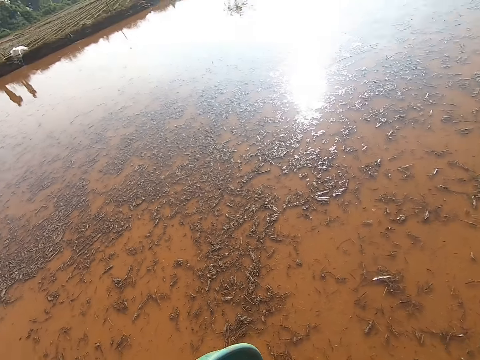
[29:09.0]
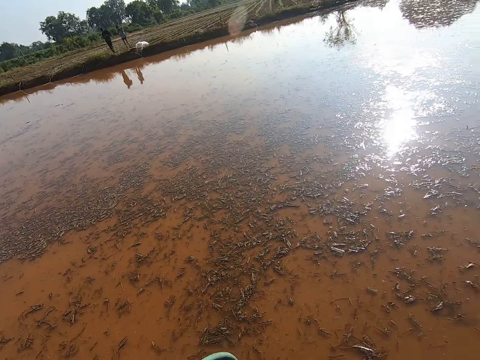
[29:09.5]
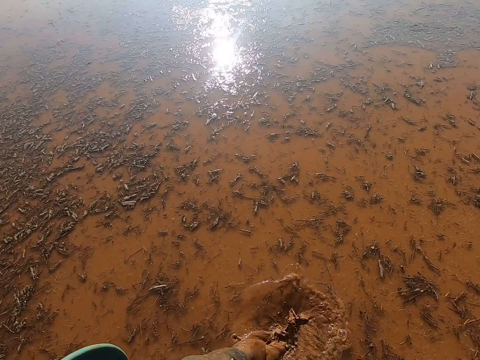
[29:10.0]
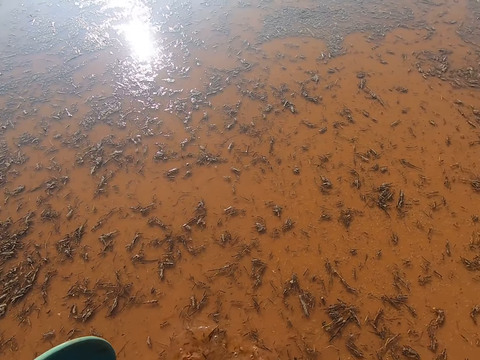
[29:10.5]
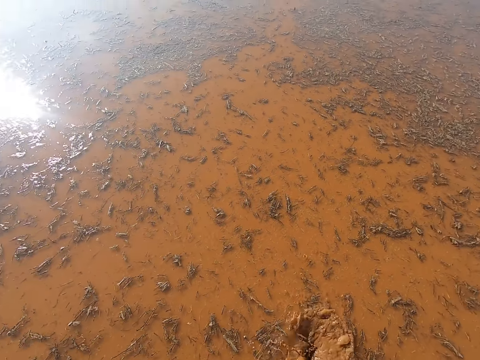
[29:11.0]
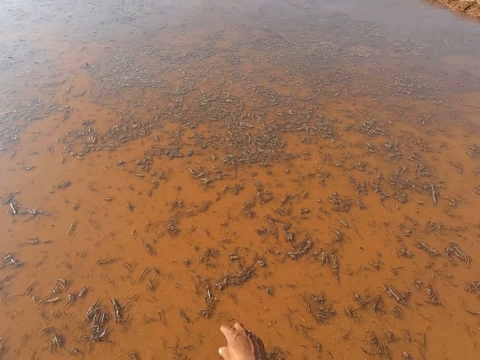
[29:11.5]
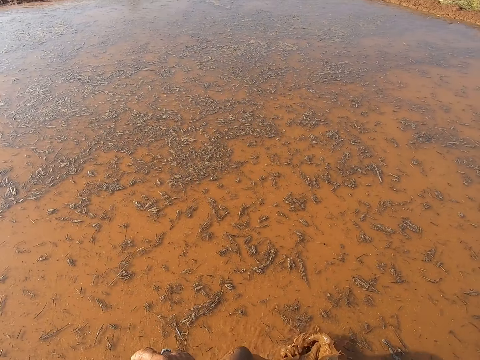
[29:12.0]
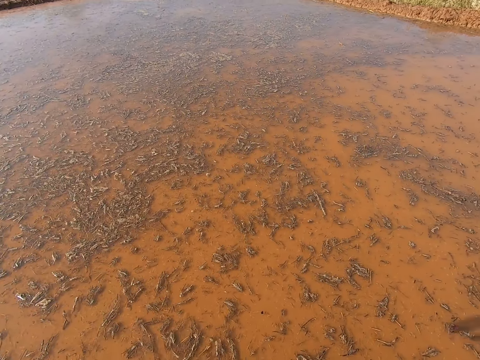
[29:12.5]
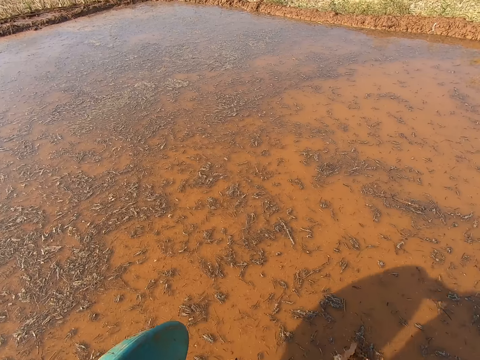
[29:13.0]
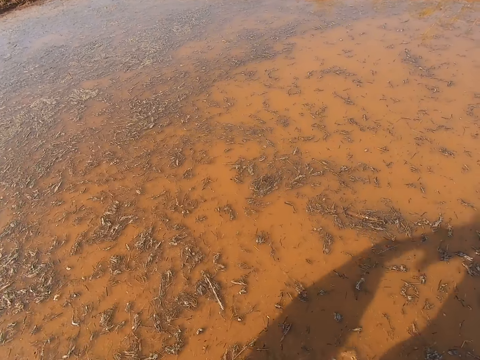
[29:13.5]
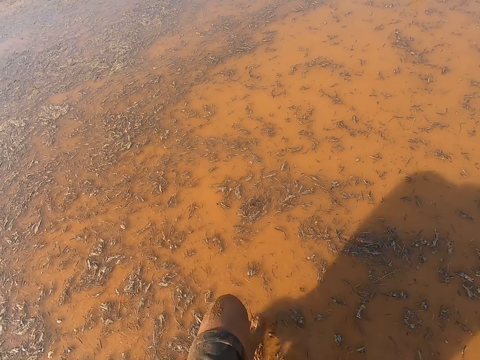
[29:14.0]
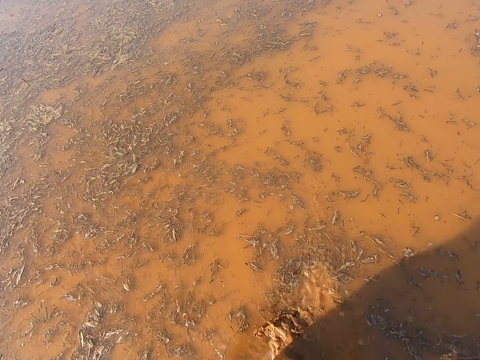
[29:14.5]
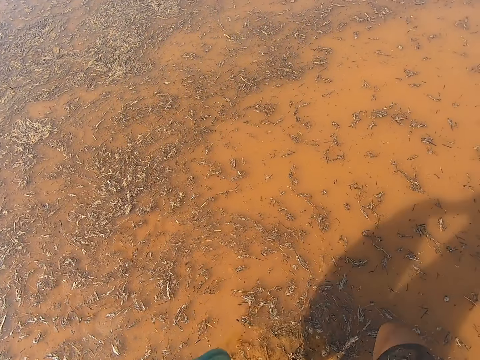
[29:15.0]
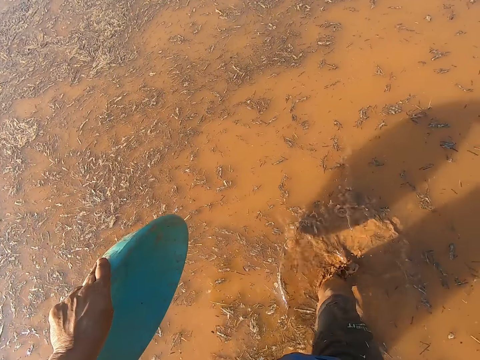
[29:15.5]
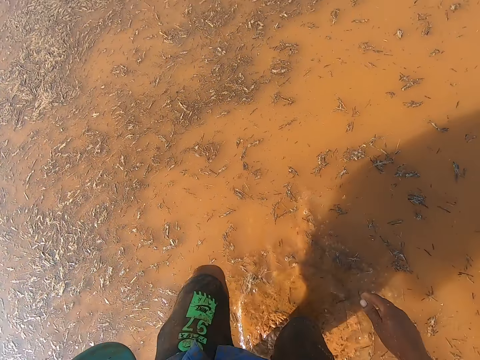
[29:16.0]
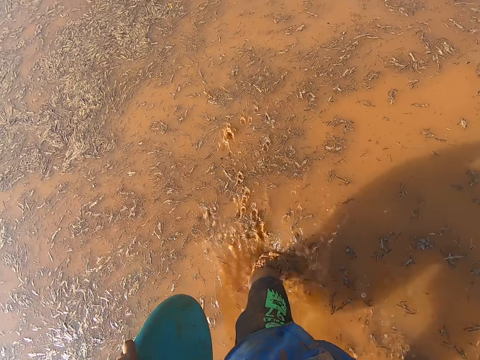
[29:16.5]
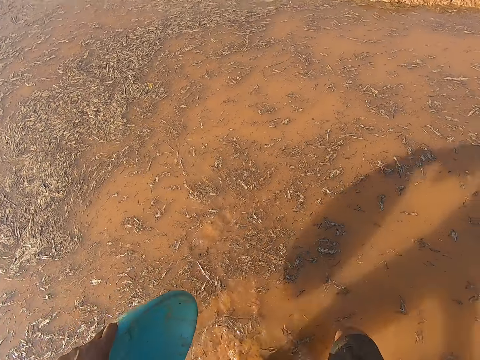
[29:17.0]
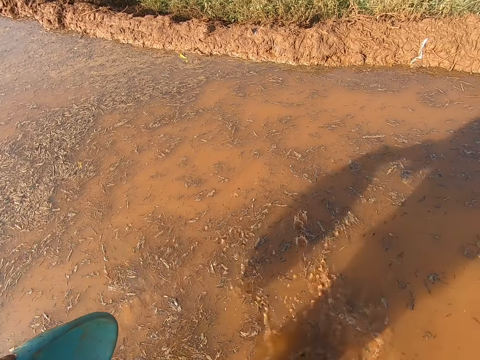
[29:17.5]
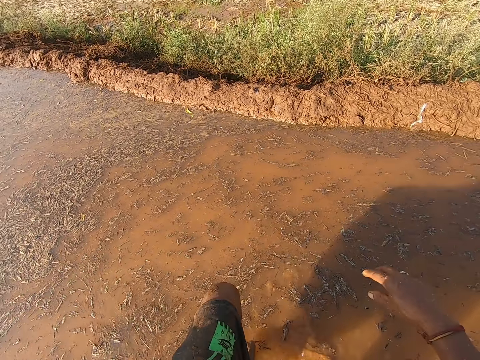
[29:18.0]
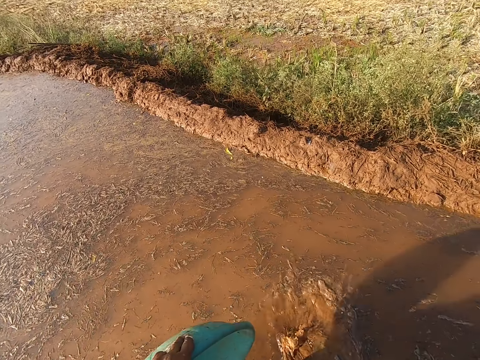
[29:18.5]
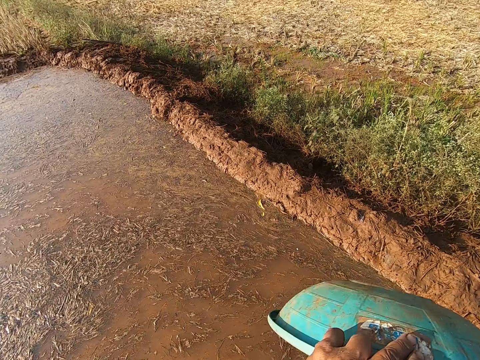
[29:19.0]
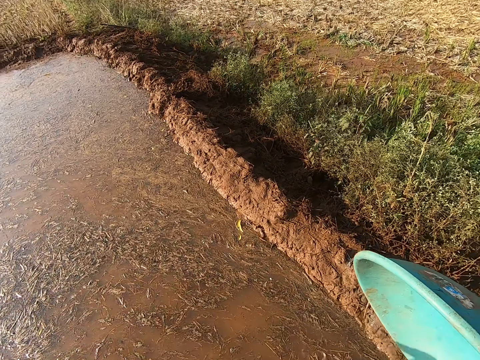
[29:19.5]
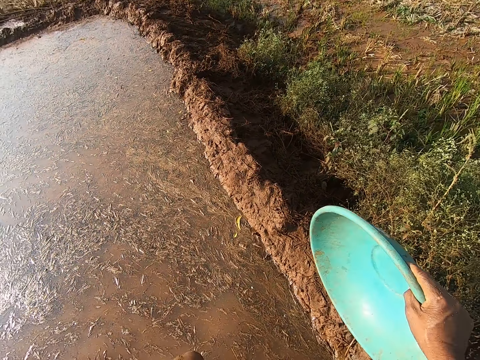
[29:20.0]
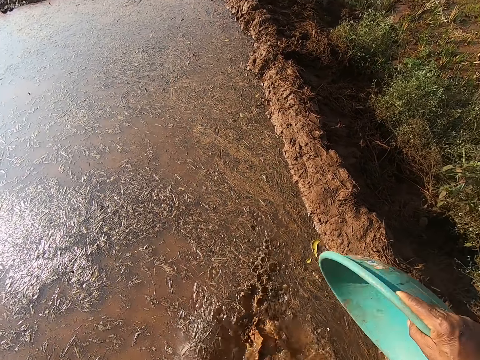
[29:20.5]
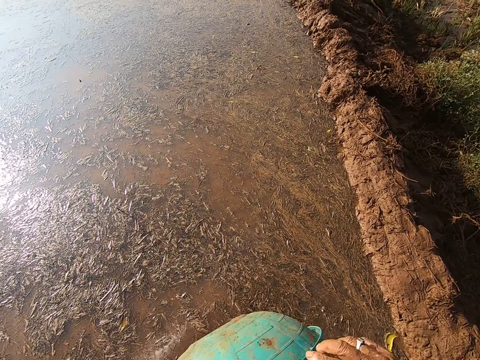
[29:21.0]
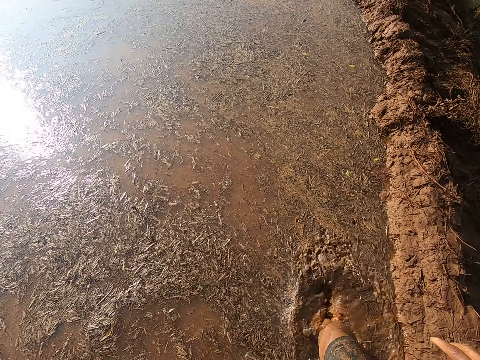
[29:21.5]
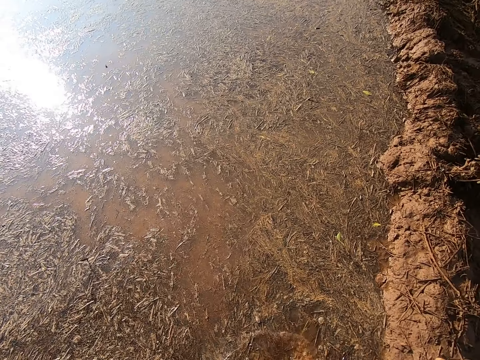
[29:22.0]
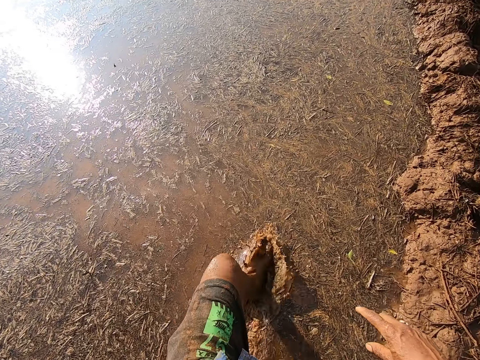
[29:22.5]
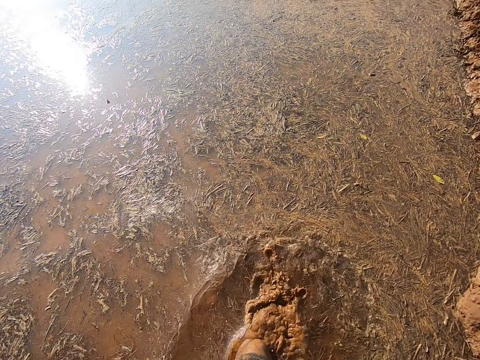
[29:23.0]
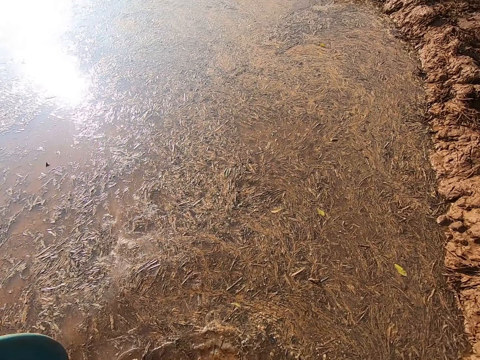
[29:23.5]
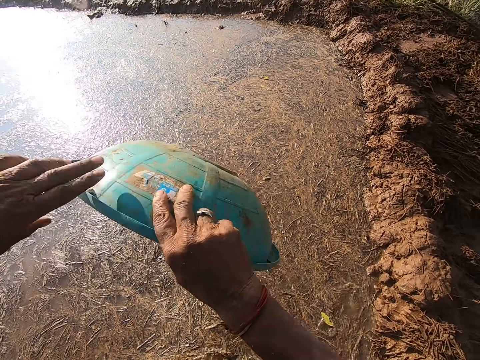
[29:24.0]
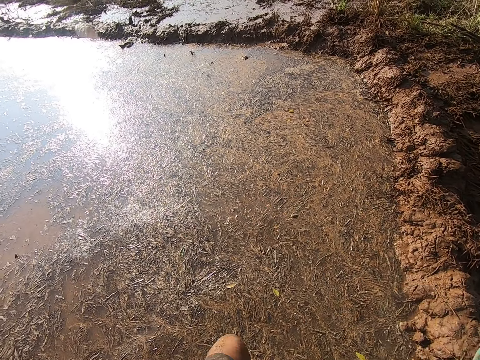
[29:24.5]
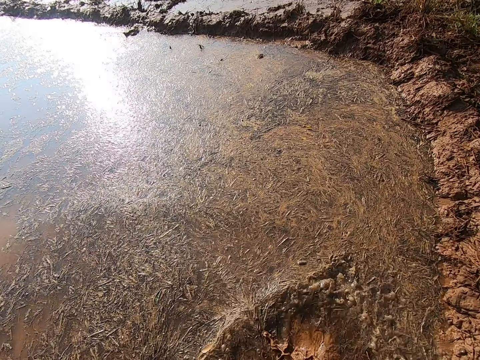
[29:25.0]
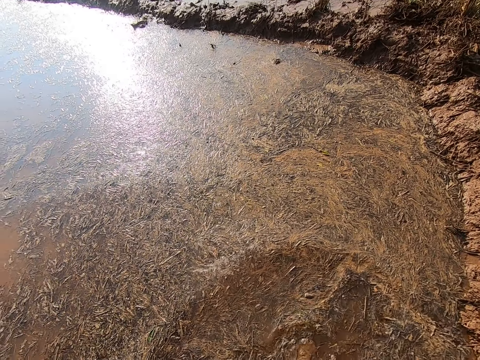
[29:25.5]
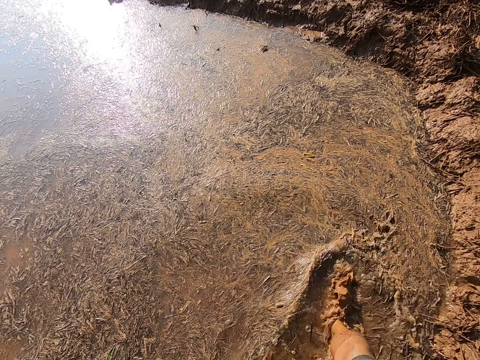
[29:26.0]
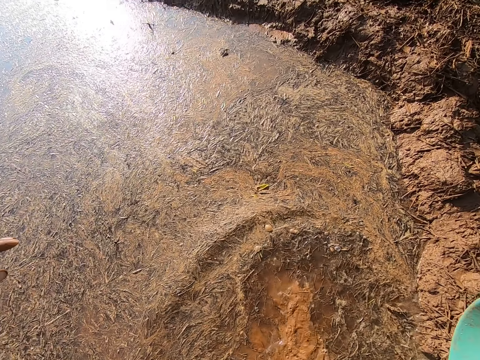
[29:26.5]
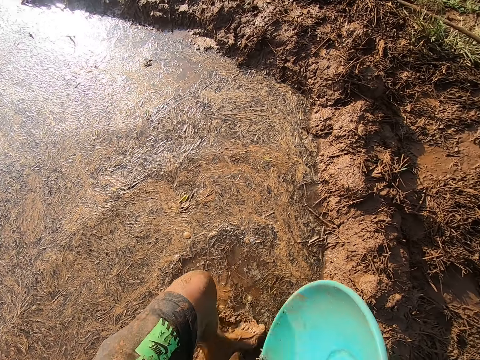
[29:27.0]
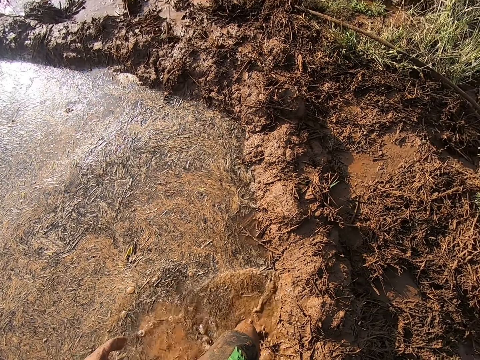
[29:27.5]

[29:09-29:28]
The camera wearer converses with the man. He passes the bowl to his right hand from his left hand. He passes the bowl to his left hand from his right hand. He passes the bowl to his right hand from his left hand. He holds the basin with his right hand. He walks in the pond.

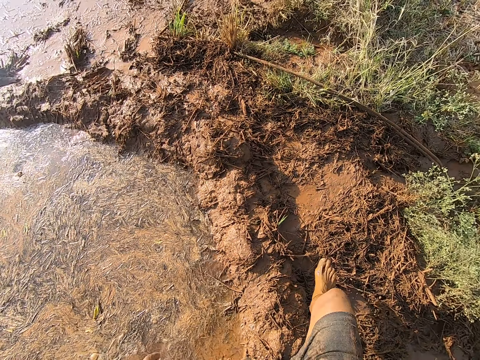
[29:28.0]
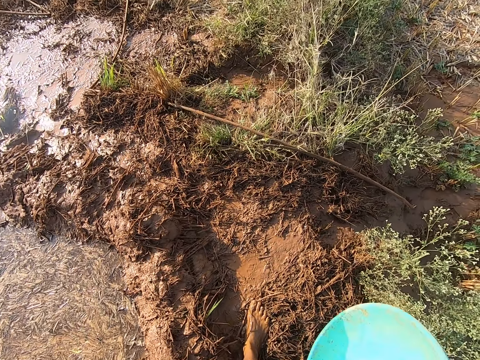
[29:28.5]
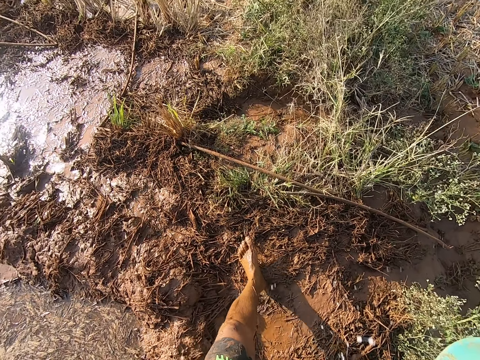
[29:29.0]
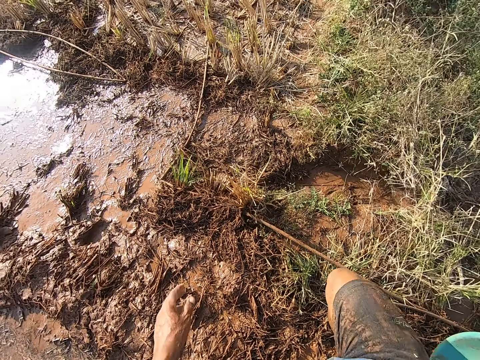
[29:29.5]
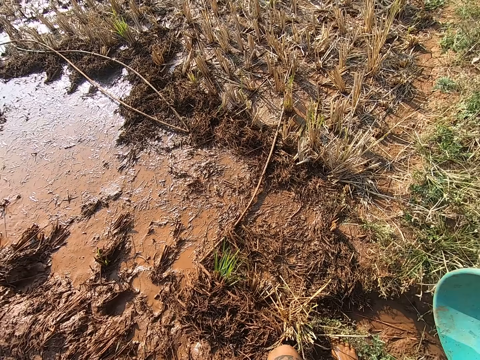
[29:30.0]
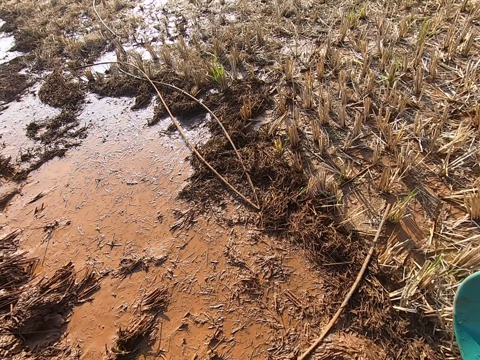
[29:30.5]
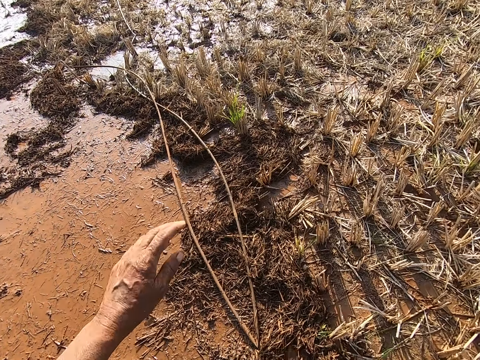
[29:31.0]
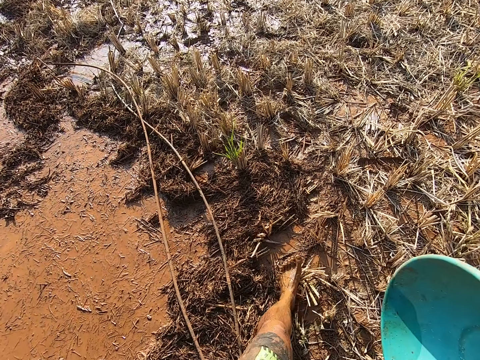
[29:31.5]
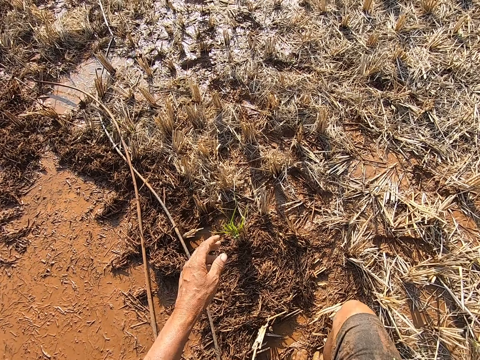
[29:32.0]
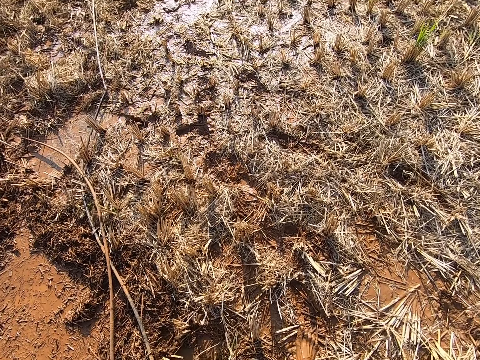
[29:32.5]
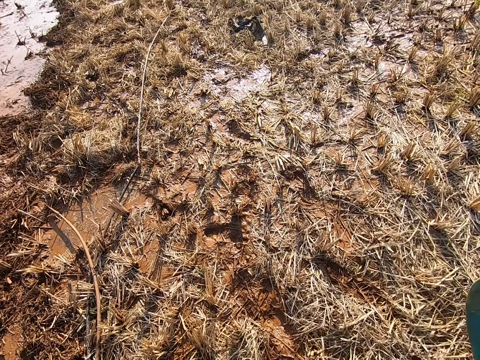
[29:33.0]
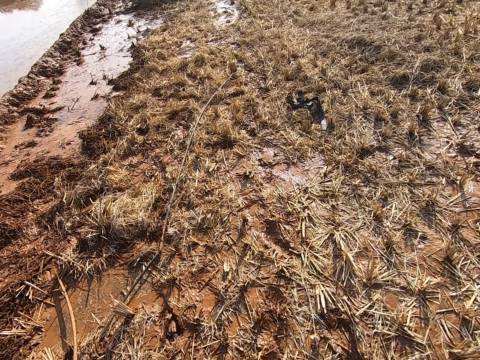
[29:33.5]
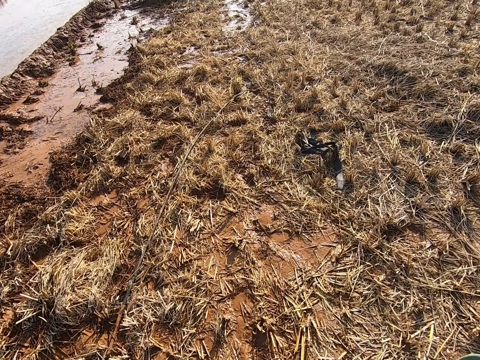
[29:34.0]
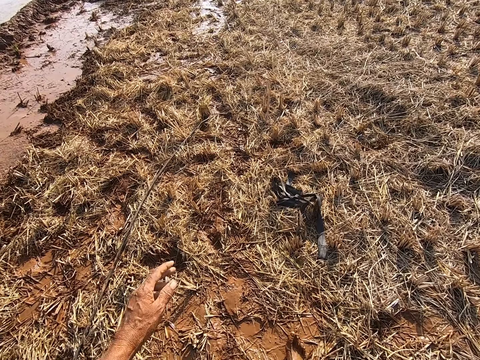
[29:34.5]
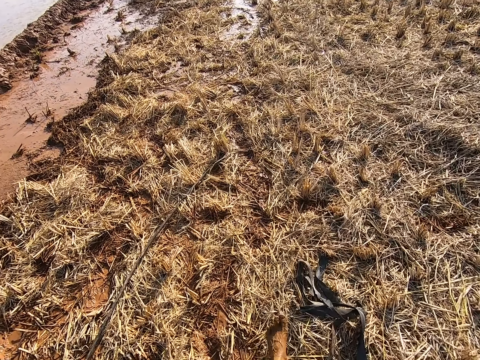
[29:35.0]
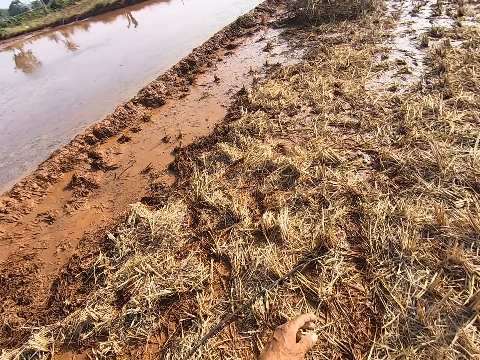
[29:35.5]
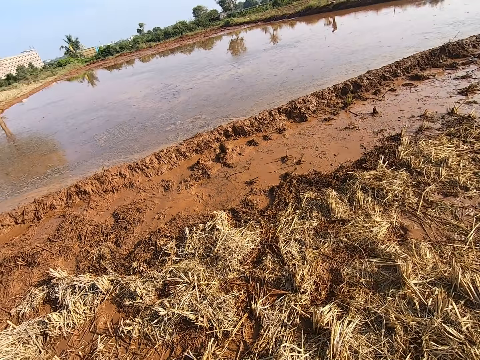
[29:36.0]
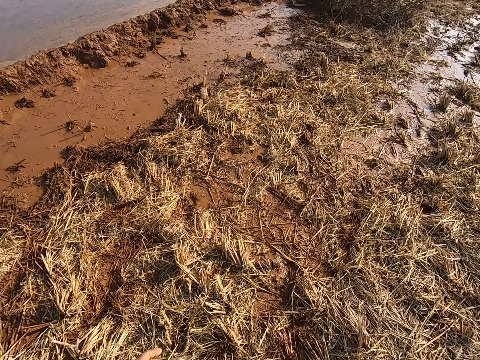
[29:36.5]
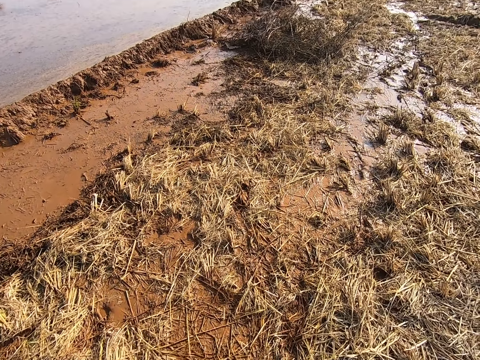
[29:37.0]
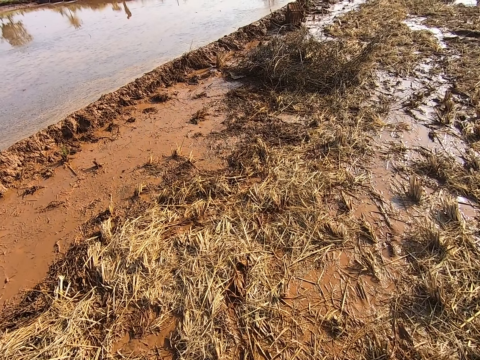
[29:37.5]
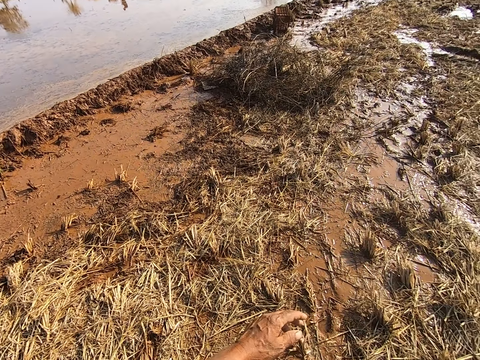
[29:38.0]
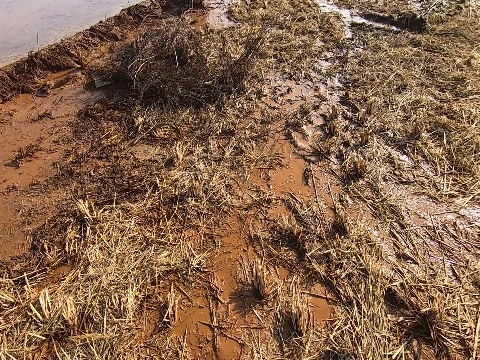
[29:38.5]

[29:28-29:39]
The camera wearer walks out of the puddle or pond to the ground. They look around the pond.
